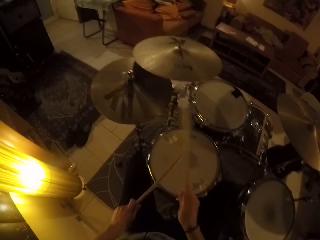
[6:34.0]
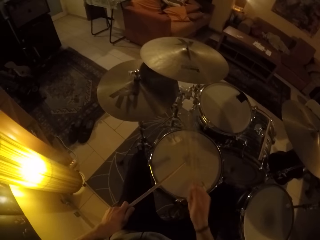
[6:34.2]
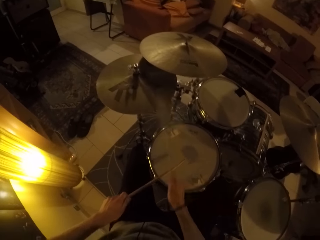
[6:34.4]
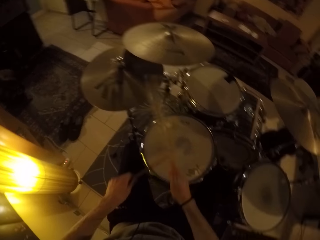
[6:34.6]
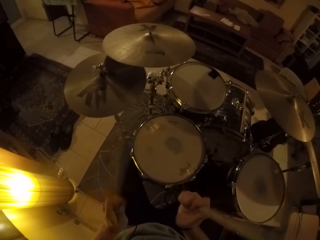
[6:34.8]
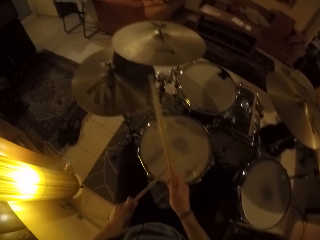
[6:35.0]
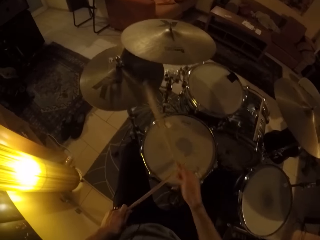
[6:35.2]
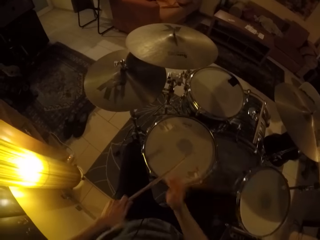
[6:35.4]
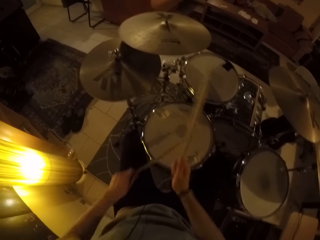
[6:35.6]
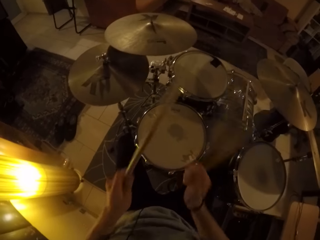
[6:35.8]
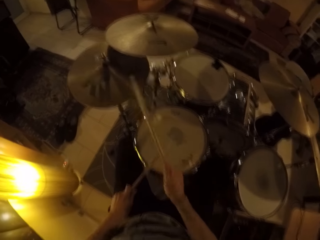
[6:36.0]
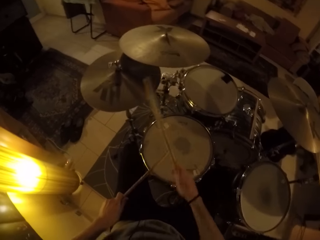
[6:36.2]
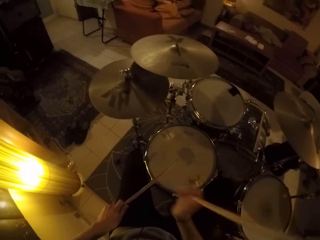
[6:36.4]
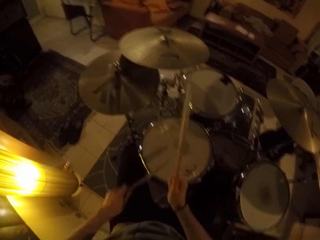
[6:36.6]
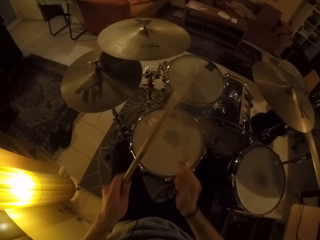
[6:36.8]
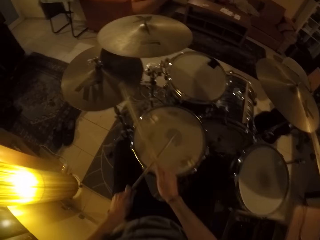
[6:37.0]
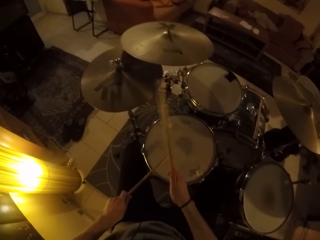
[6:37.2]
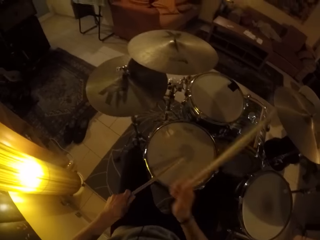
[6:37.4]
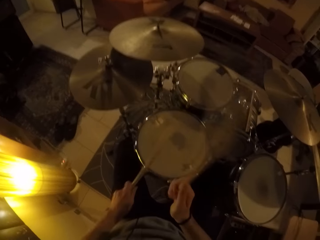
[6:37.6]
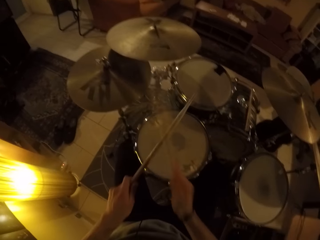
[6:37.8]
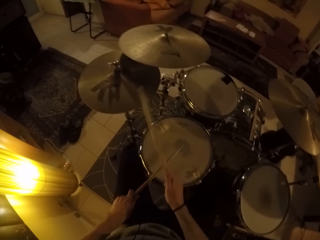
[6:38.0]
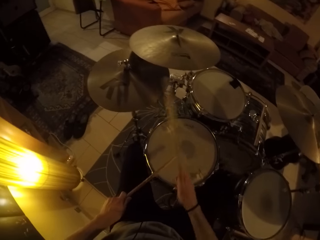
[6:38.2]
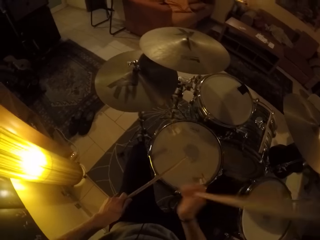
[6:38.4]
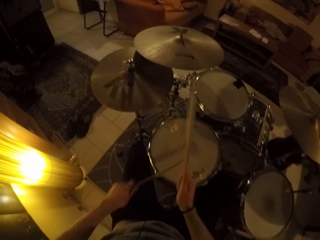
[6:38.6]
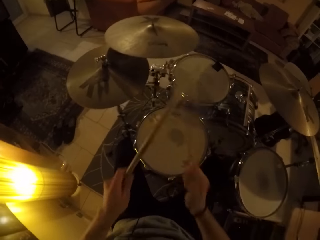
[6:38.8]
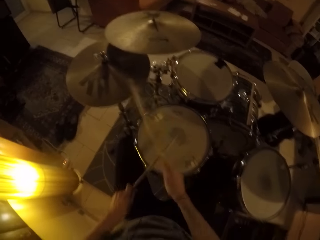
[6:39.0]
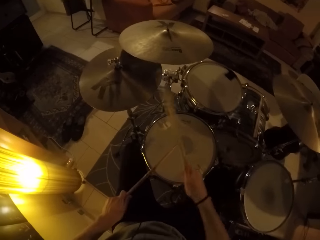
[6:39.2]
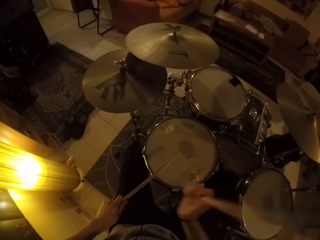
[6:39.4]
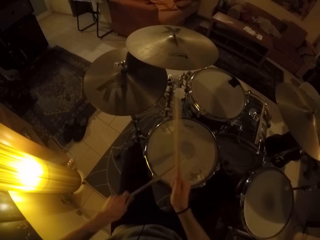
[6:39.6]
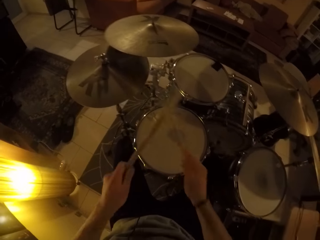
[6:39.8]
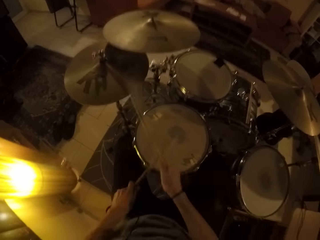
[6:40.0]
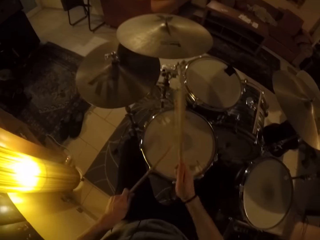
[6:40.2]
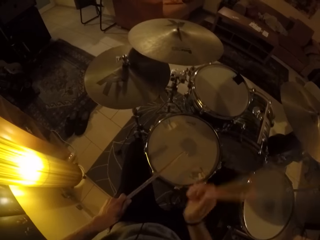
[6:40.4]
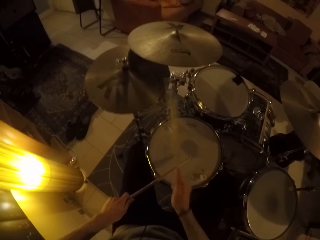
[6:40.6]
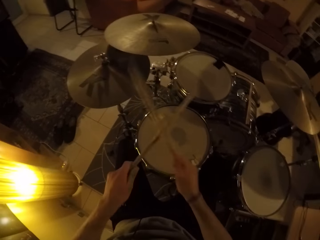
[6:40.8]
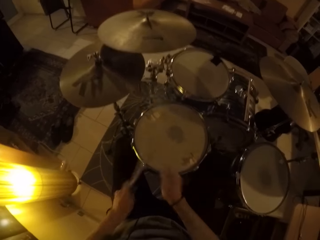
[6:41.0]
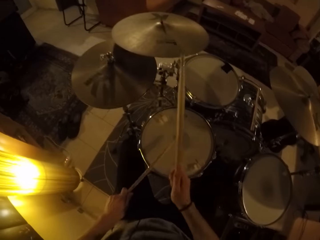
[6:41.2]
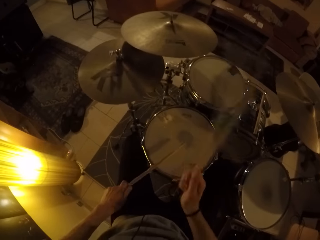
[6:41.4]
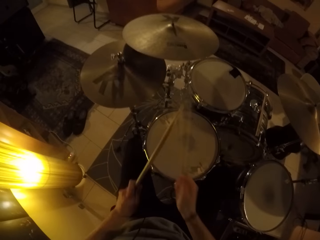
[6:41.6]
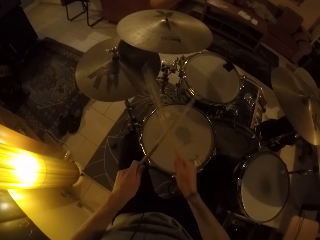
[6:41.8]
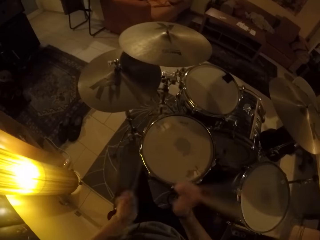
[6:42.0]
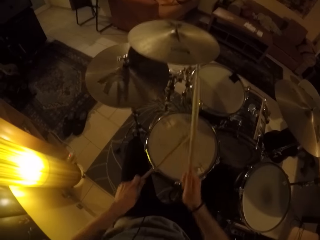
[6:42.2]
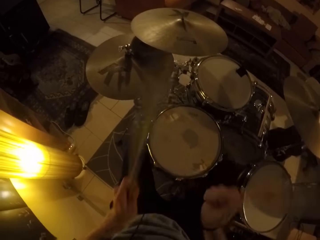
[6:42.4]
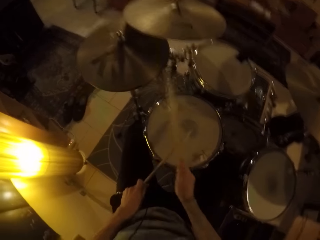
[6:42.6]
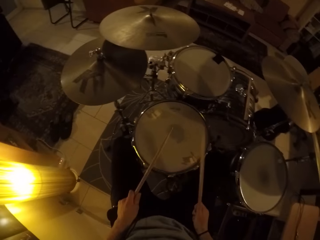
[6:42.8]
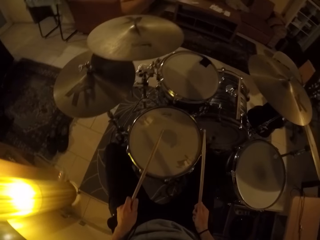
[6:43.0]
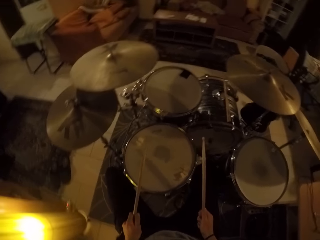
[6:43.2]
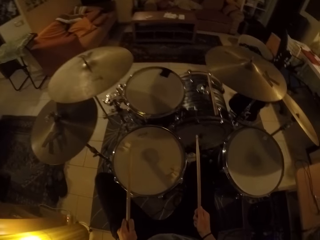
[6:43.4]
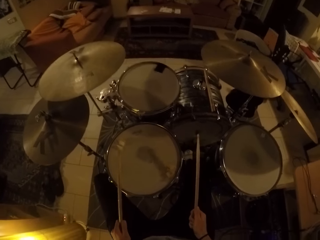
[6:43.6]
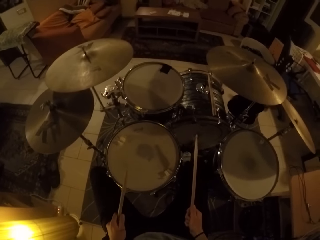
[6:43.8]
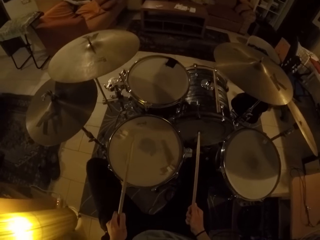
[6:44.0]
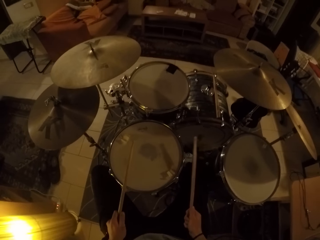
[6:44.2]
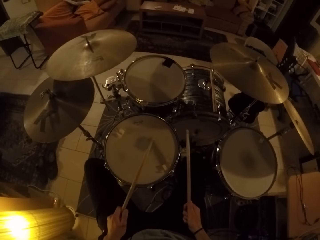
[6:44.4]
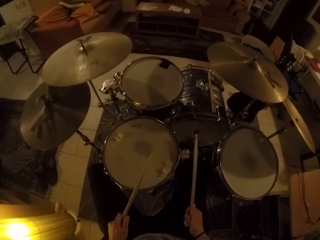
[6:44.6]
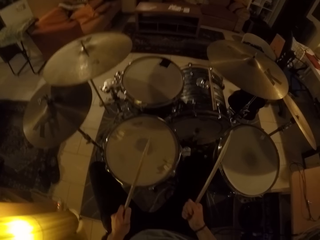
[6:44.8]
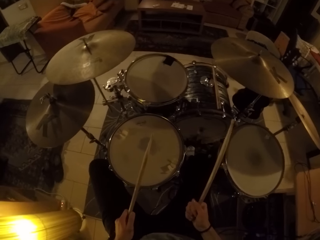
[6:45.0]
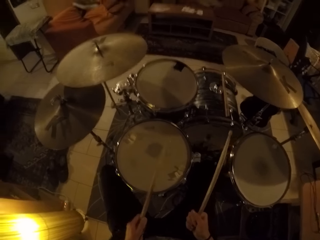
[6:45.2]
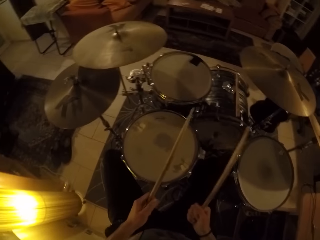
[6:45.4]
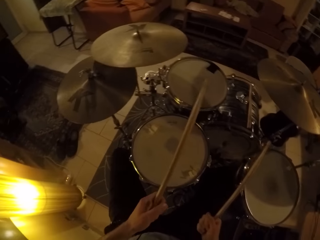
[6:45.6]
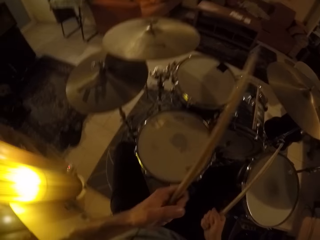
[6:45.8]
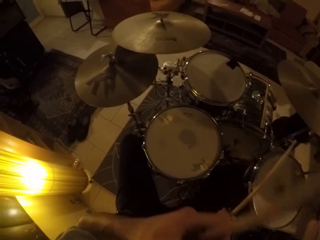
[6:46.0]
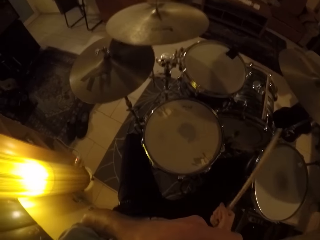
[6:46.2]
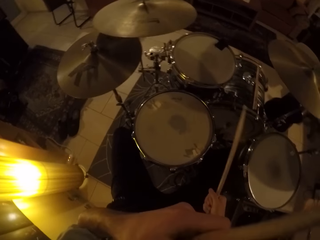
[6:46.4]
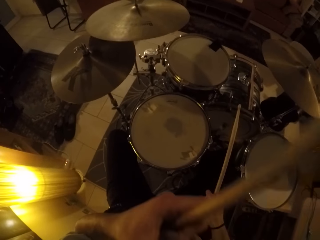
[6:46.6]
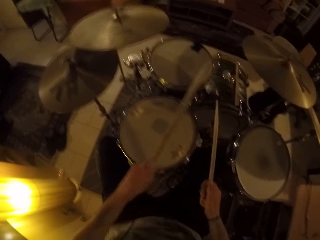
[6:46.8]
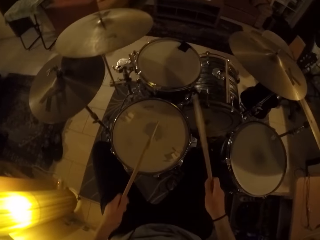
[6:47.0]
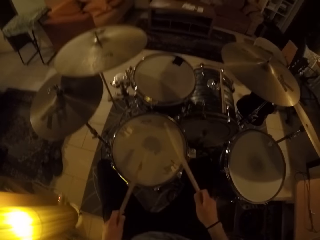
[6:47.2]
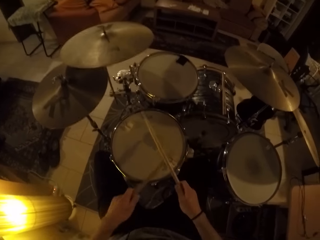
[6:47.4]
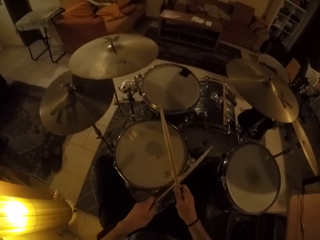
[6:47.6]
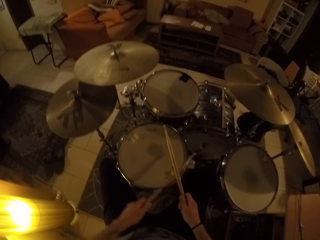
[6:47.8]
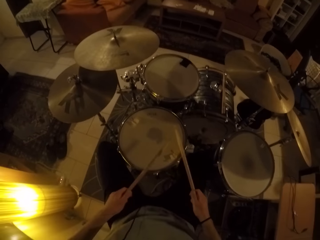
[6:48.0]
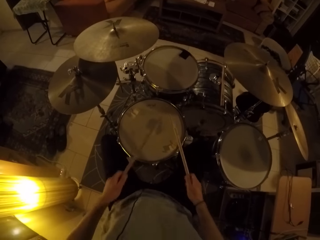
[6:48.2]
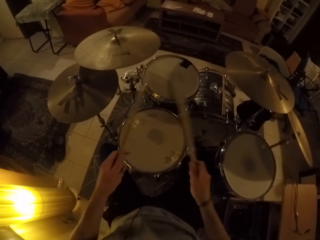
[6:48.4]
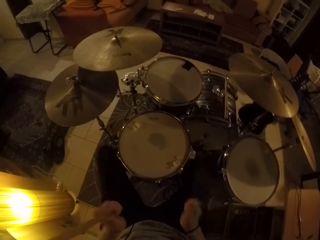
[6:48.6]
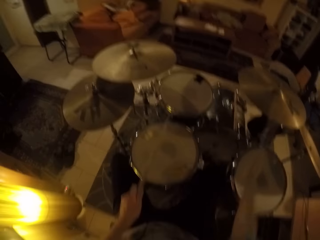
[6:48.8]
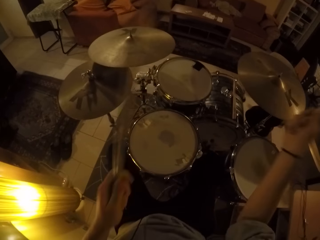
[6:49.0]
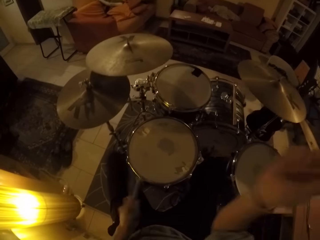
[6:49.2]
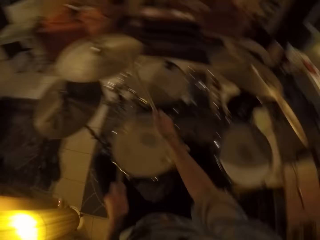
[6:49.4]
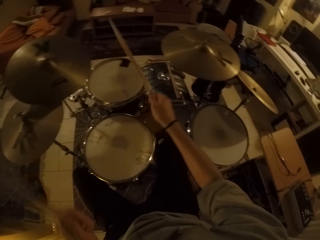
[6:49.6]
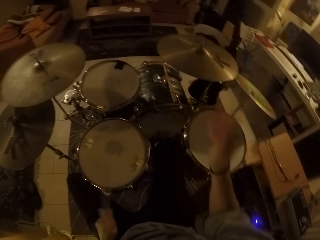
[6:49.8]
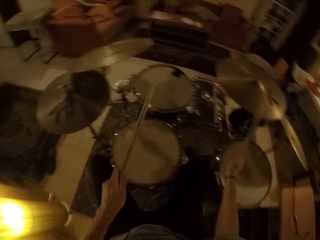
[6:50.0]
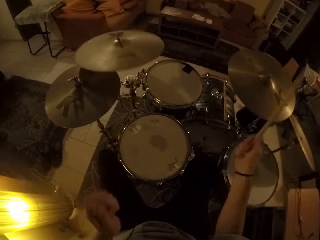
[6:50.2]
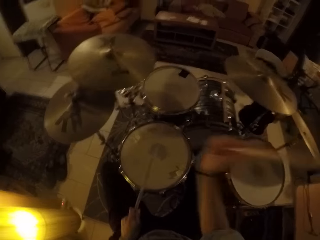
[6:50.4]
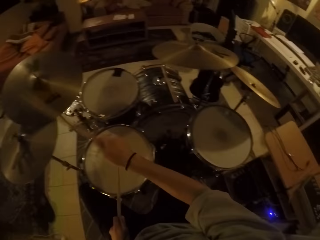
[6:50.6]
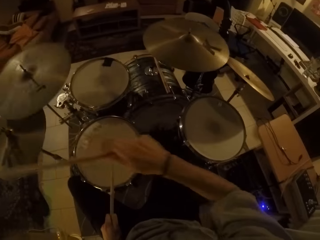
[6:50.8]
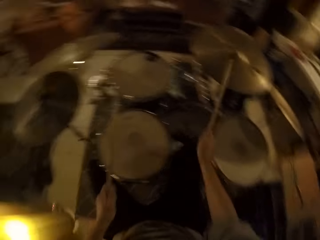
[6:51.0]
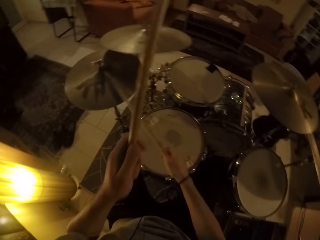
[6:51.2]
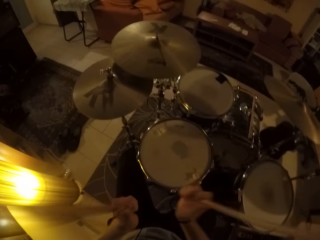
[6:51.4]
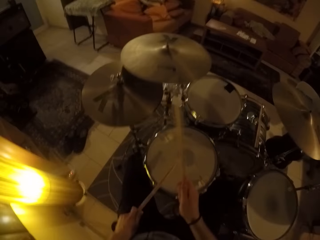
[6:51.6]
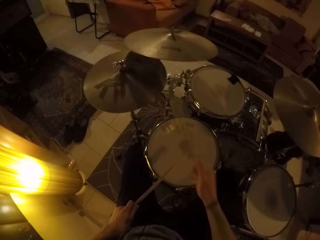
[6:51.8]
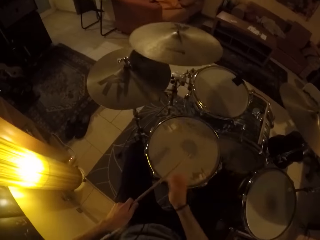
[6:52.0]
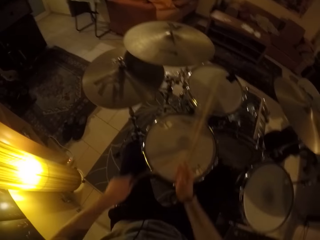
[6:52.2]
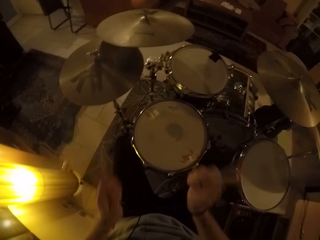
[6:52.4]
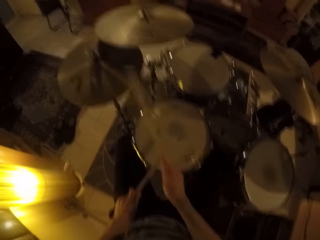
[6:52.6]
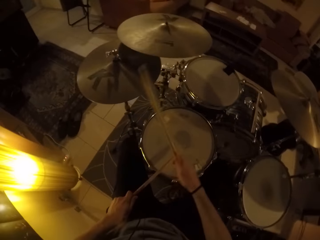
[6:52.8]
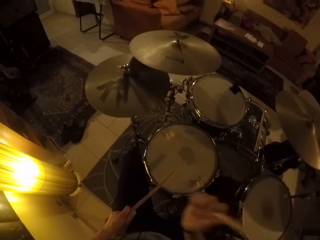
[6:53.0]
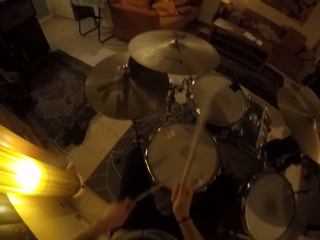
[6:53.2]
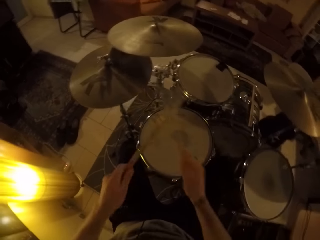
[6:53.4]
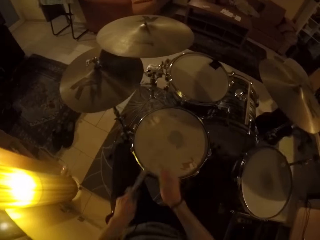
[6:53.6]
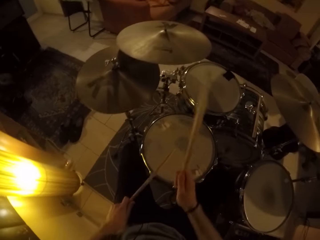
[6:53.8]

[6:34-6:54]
The camera wearer steps on the drum set bass drum pedal with his left foot. He touches his face with his left hand. He beats the drum set with the drum sticks in his hands.
